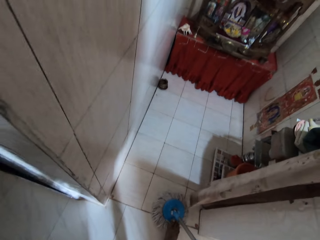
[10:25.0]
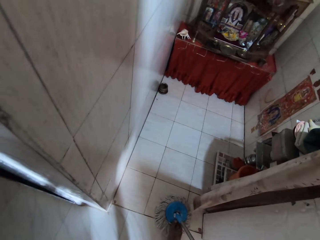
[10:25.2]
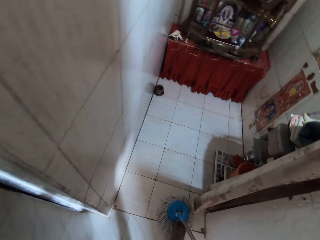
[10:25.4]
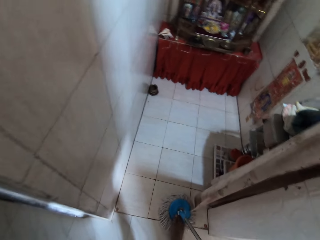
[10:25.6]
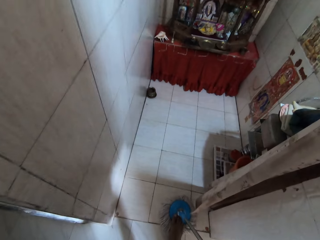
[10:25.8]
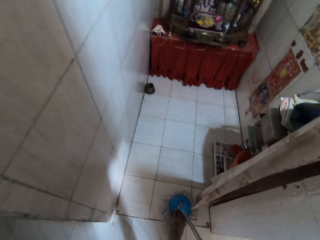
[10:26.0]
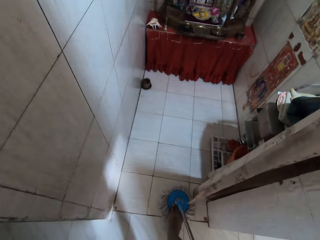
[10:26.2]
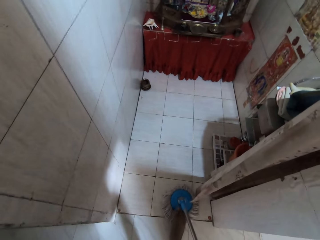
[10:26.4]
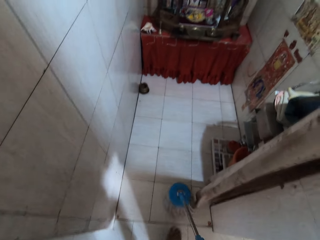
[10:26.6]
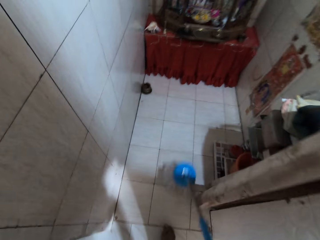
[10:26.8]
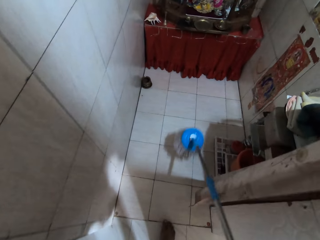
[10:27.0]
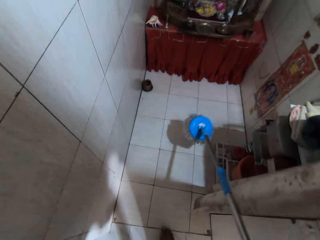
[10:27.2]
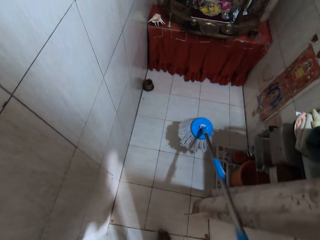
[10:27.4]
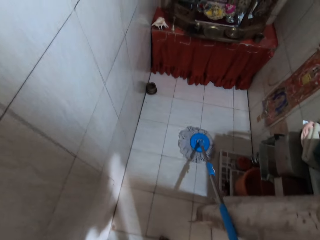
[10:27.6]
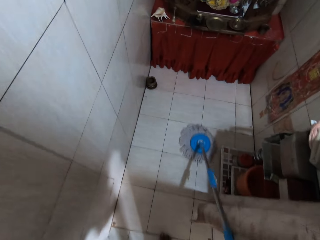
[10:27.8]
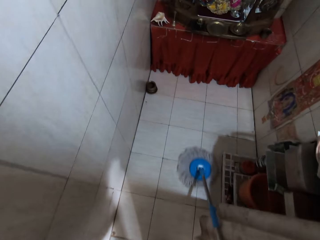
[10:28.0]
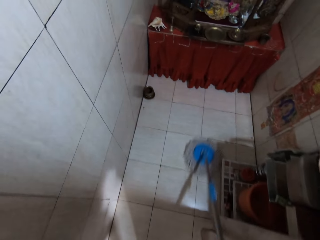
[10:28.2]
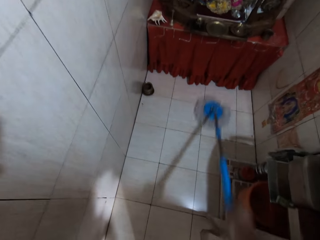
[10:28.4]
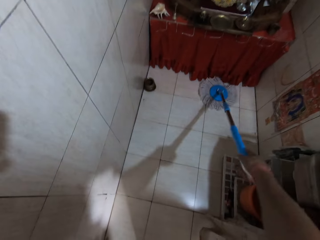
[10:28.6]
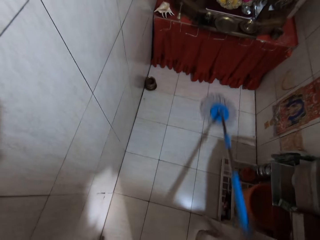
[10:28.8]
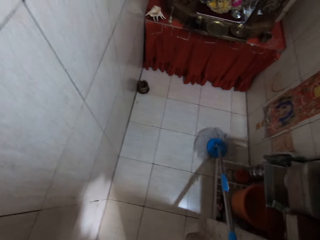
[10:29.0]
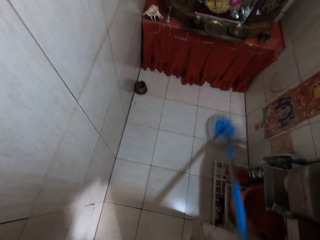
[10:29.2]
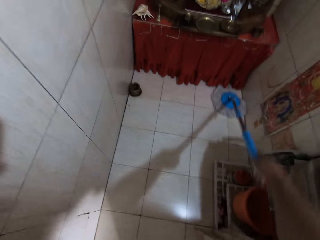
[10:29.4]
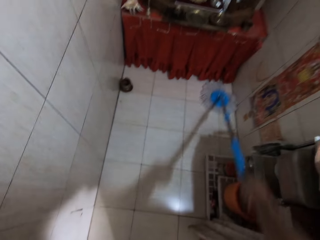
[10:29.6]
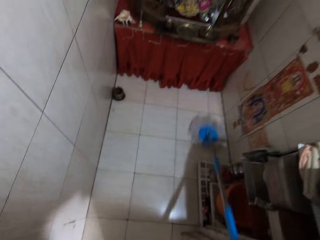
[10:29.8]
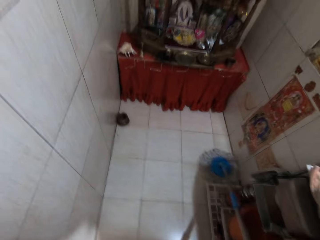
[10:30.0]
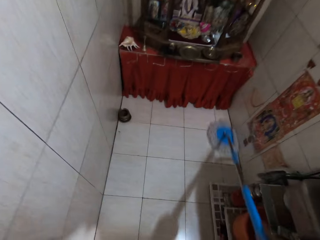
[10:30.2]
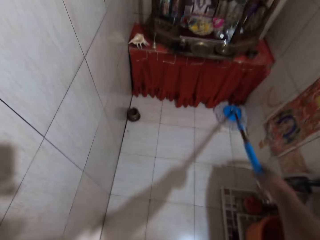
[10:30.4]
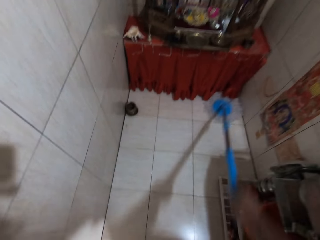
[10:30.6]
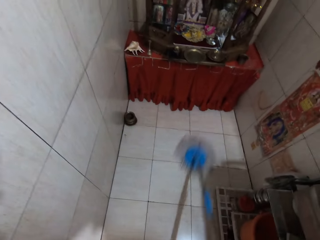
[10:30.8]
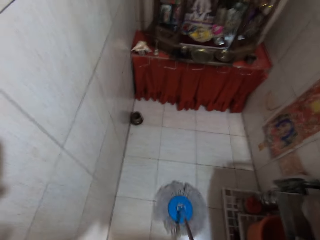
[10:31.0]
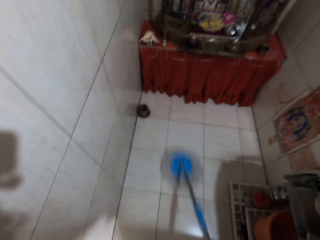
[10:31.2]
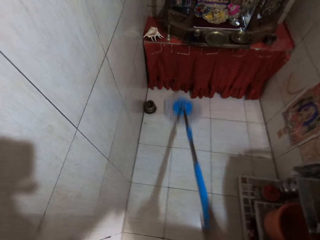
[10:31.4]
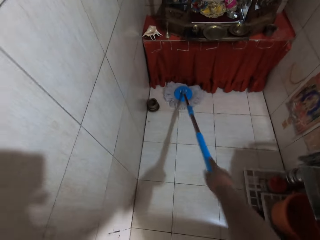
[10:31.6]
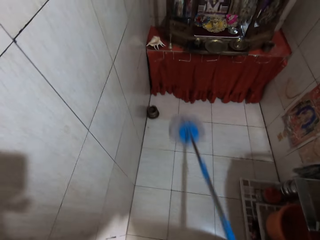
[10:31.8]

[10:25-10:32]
The camera wearer steps on the mopping stick cotton with his right leg. He mops the floor with the mopping stick in his right hand.

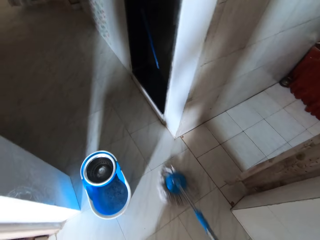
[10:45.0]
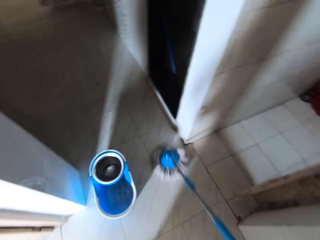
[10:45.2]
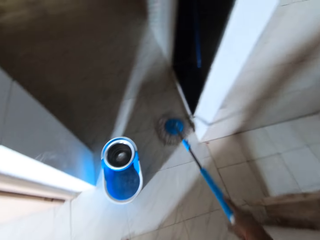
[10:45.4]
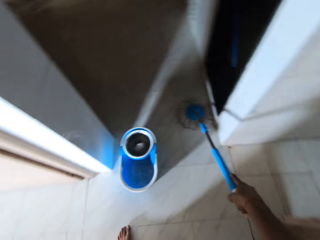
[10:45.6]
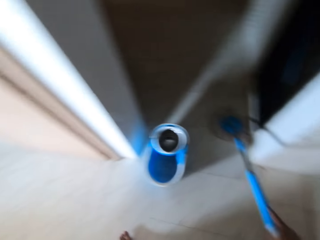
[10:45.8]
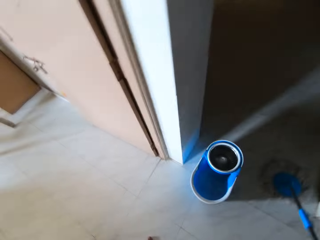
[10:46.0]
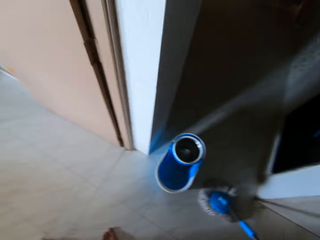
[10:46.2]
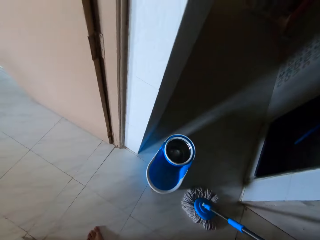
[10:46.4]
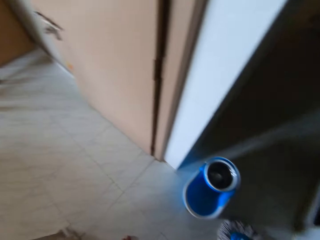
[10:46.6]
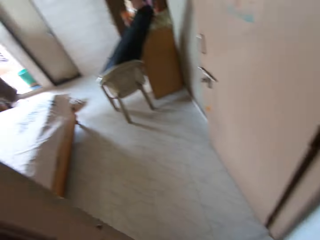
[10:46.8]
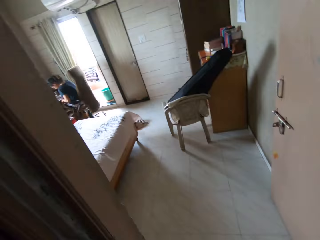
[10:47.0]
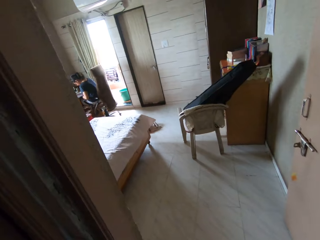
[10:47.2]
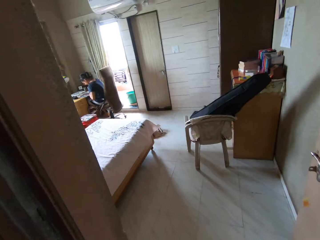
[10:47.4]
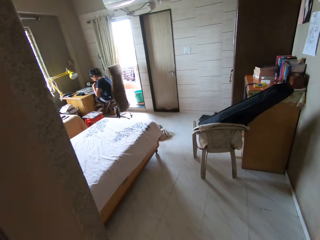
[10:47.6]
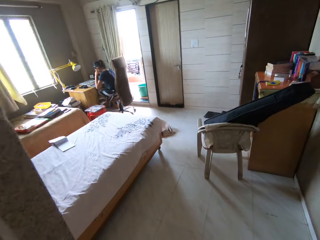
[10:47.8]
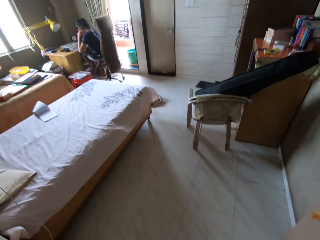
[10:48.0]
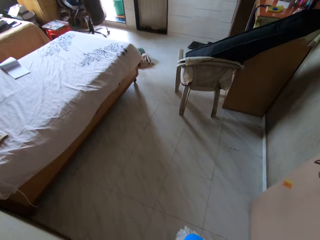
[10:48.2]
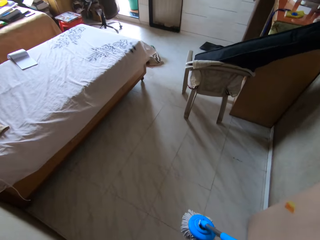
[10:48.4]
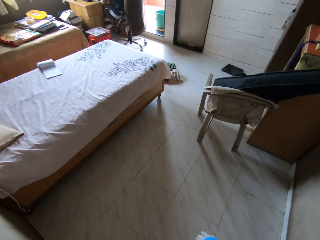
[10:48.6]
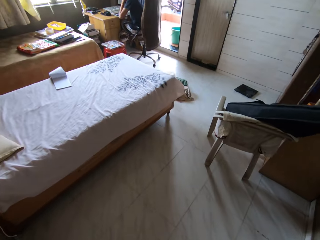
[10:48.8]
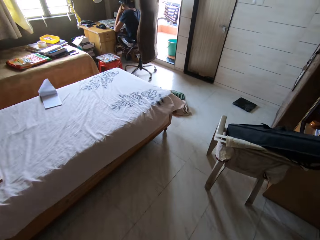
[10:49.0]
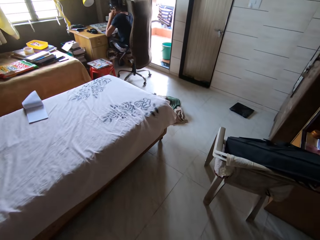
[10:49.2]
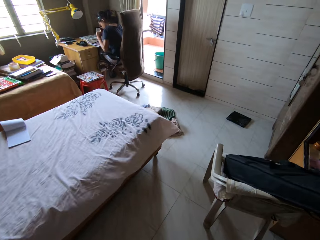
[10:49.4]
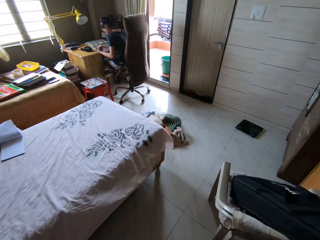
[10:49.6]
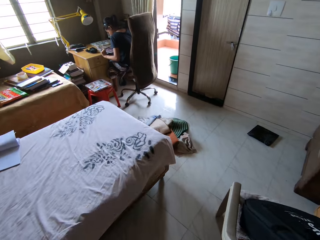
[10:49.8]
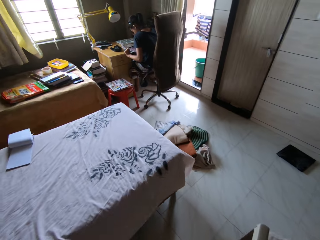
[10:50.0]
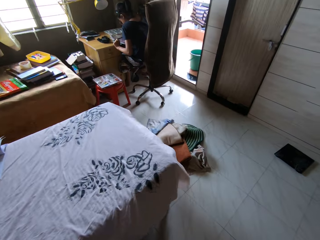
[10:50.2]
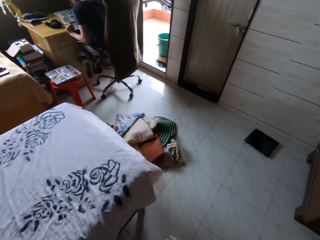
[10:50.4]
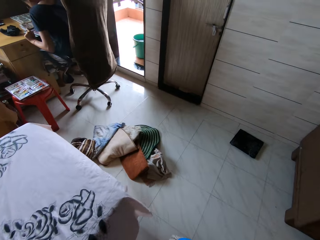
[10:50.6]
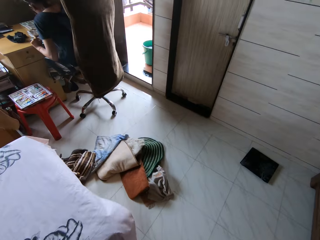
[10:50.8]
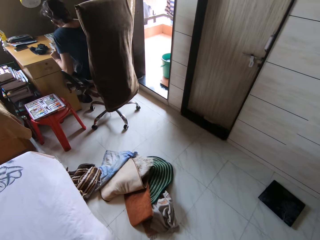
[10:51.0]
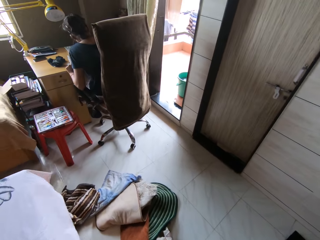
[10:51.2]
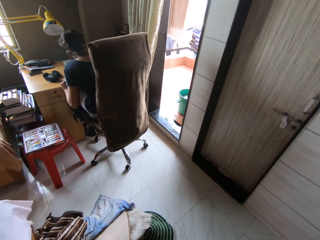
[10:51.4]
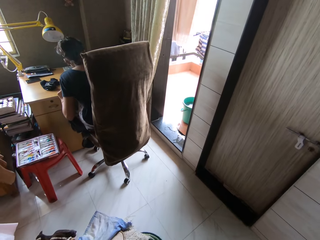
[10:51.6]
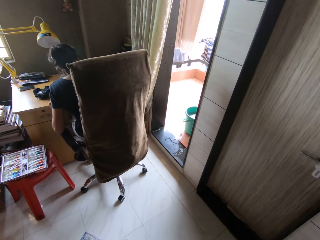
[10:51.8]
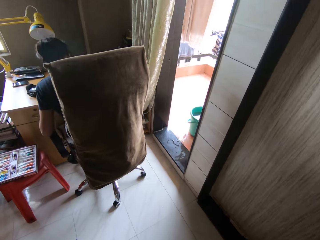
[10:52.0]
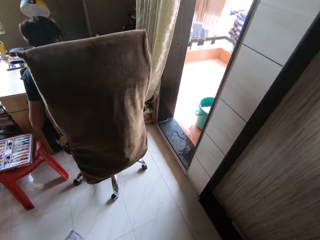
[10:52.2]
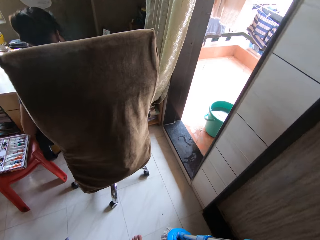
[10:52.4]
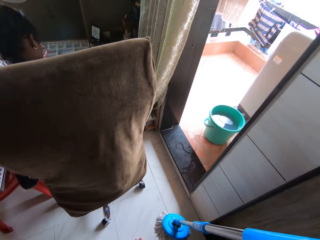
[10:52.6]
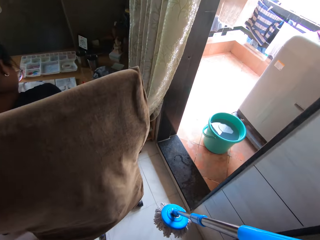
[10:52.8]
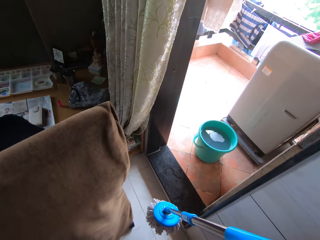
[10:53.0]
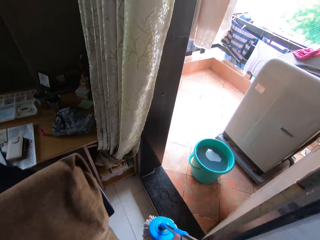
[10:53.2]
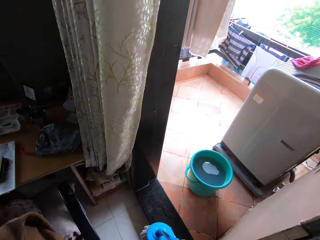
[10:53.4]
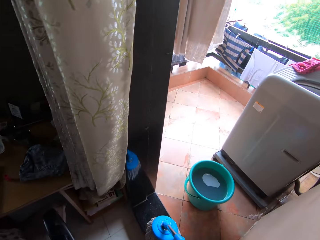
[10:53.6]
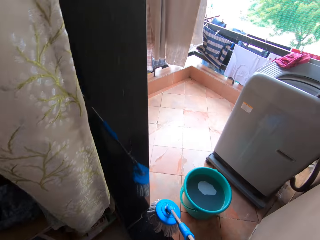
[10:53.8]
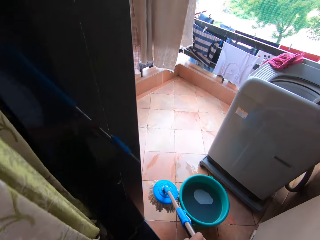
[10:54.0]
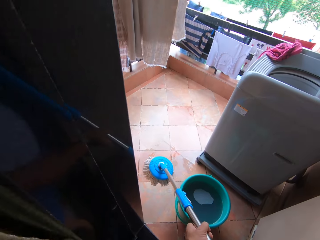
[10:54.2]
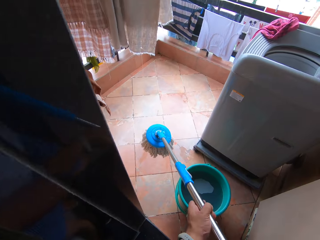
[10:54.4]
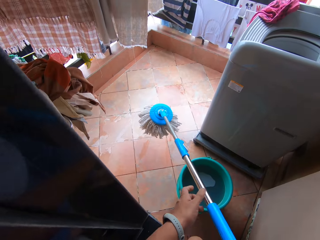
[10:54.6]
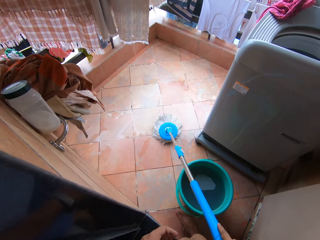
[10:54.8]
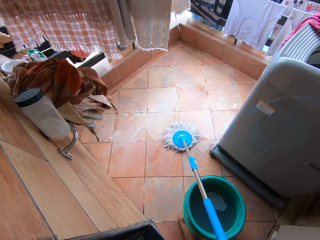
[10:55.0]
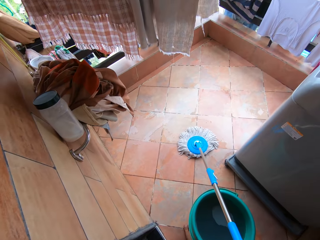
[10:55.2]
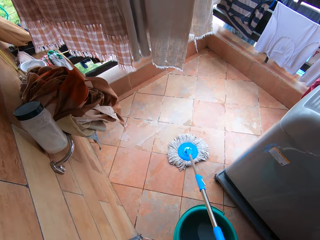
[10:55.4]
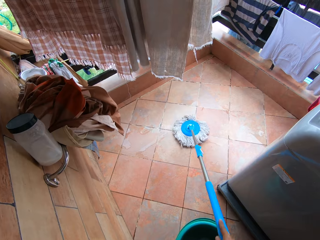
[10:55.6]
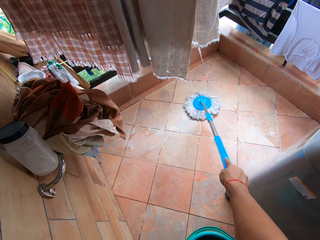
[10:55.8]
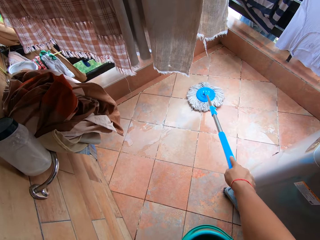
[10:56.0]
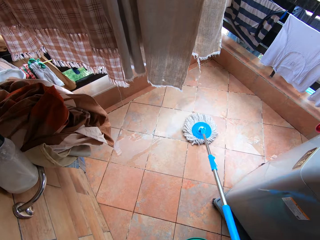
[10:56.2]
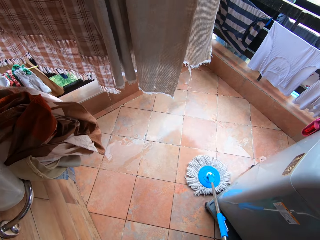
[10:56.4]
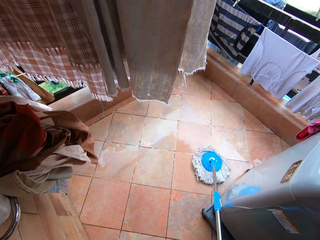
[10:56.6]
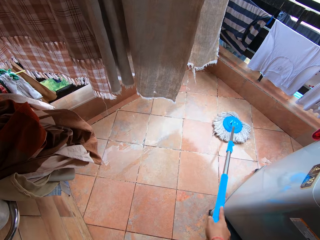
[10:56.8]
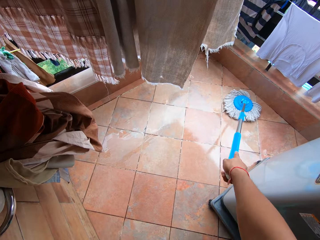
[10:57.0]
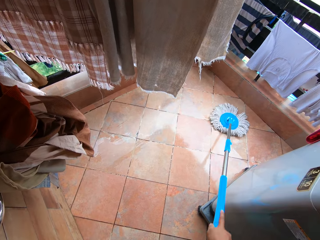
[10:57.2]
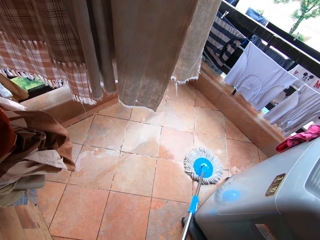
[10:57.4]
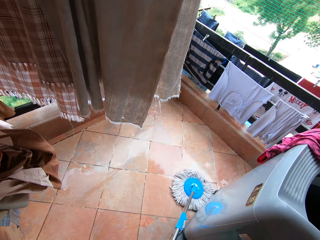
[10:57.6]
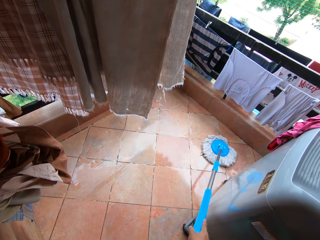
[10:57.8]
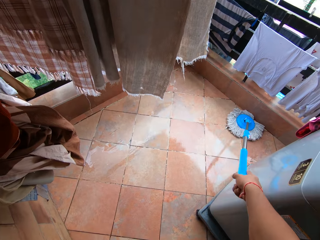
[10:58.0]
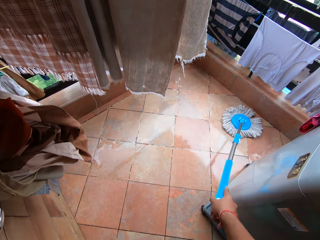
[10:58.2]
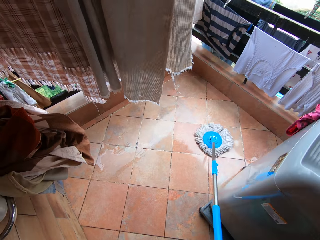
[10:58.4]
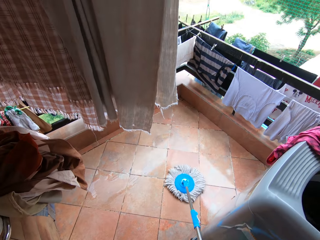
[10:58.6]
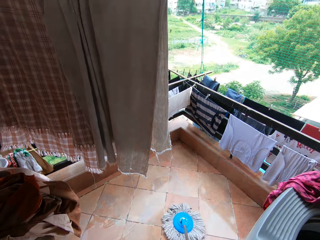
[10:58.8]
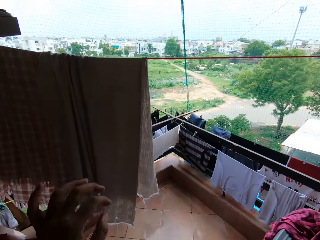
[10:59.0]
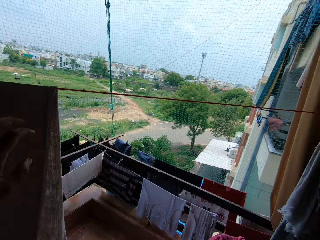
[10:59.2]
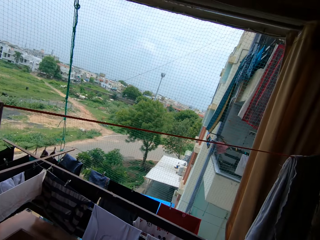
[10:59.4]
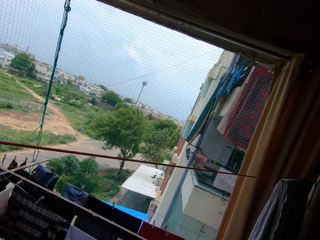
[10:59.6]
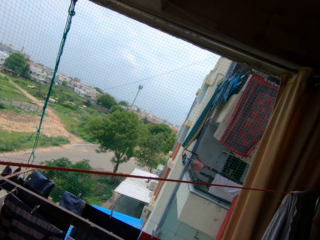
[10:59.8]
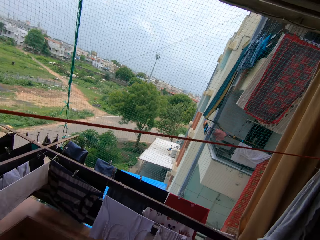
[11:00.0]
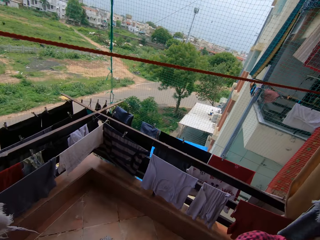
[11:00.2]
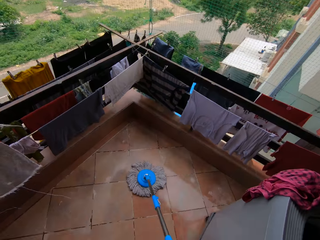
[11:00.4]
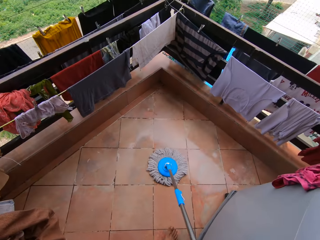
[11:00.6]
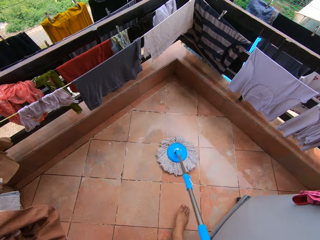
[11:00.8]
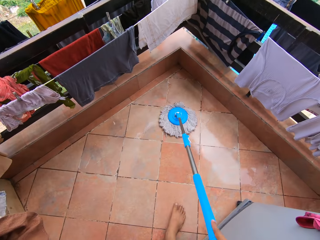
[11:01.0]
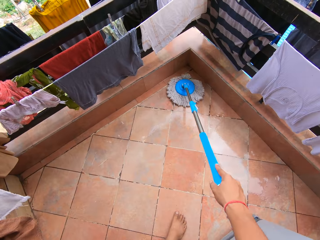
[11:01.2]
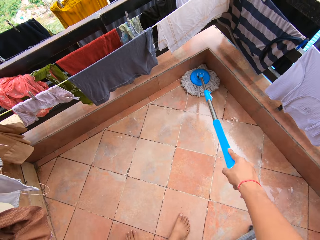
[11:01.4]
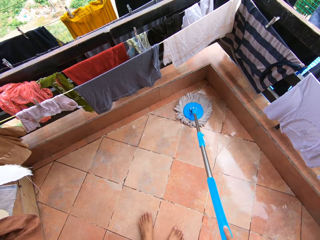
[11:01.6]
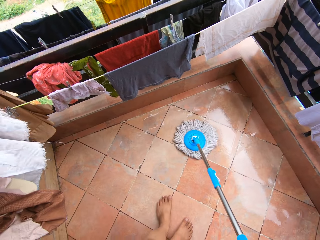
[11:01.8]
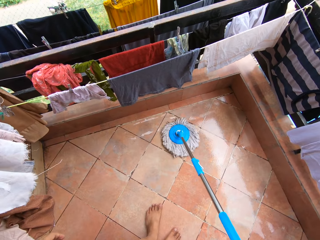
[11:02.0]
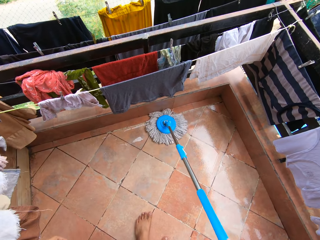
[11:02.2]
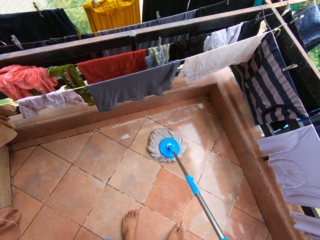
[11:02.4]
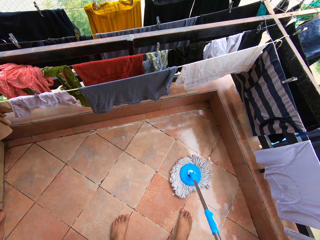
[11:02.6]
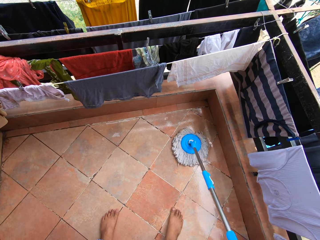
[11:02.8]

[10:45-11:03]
The camera wearer enters a bedroom with the mopping stick in his right hand. He walks to the balcony. A woman operates a pad on a table with her right hand. The camera wearer walks towards a corridor with the mopping stick in his right hand. He drops the mopping stick on the floor with his right hand and mops the floor with the mopping stick in his right hand.
